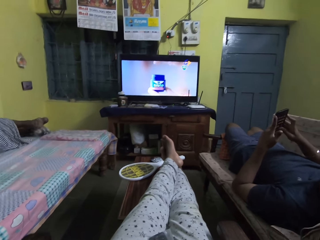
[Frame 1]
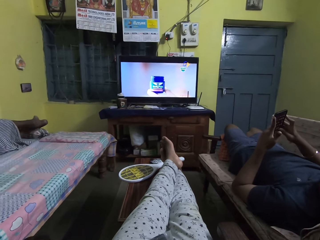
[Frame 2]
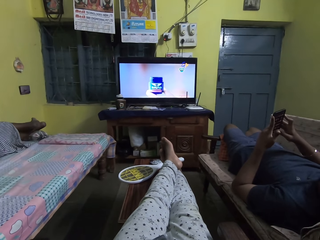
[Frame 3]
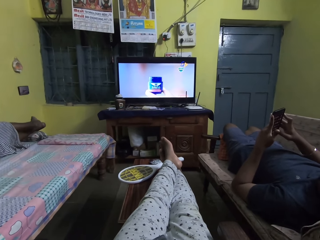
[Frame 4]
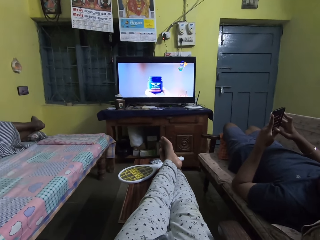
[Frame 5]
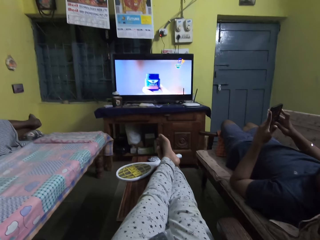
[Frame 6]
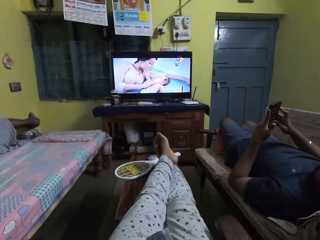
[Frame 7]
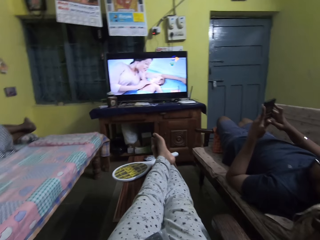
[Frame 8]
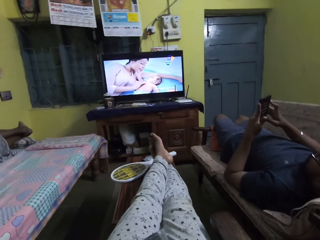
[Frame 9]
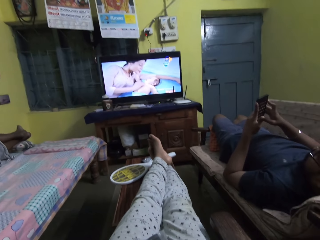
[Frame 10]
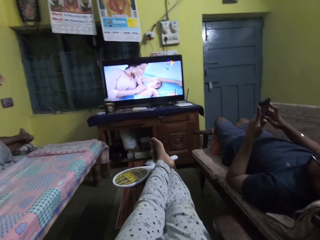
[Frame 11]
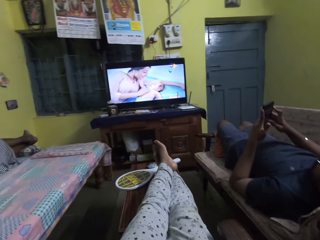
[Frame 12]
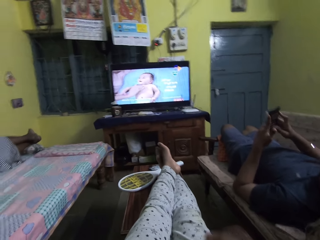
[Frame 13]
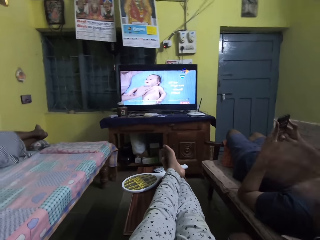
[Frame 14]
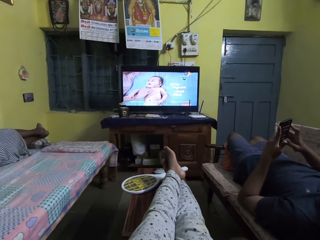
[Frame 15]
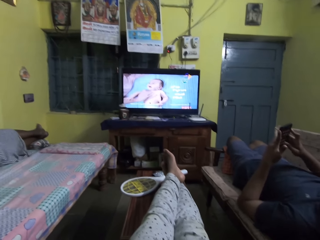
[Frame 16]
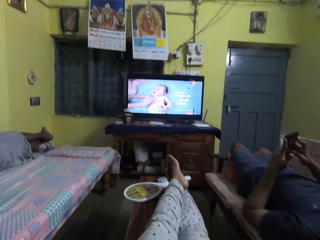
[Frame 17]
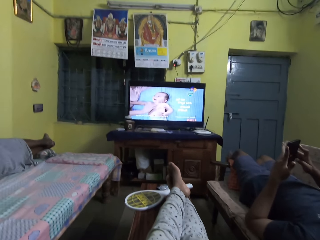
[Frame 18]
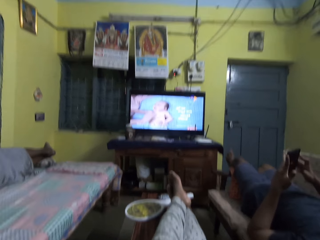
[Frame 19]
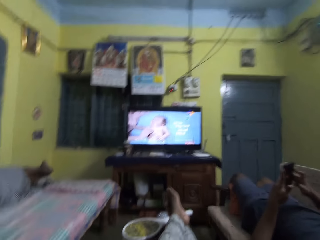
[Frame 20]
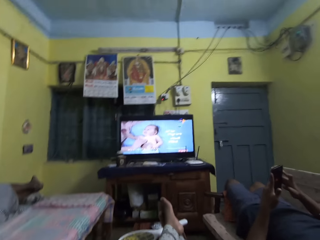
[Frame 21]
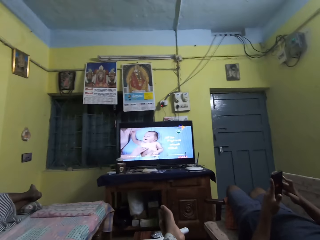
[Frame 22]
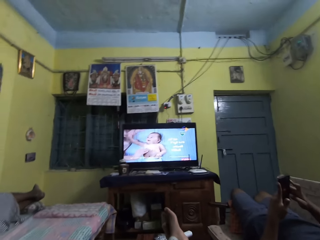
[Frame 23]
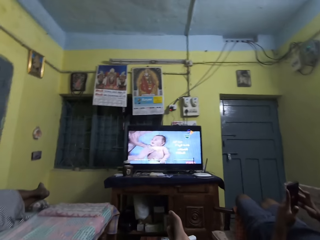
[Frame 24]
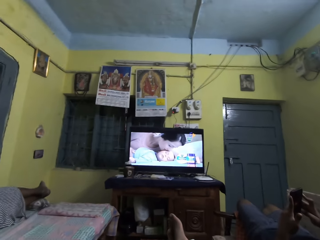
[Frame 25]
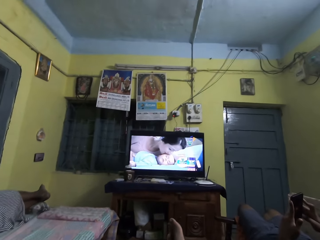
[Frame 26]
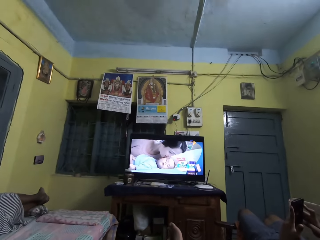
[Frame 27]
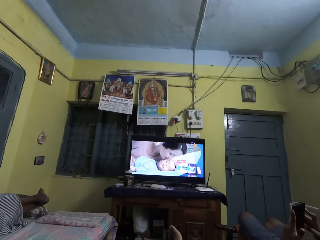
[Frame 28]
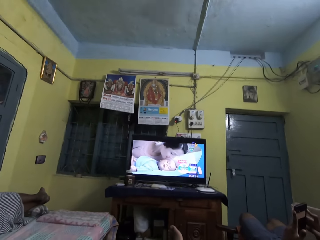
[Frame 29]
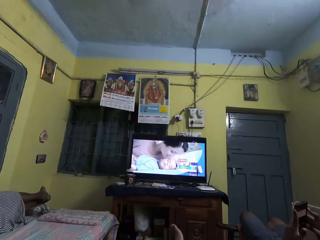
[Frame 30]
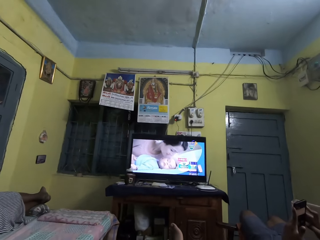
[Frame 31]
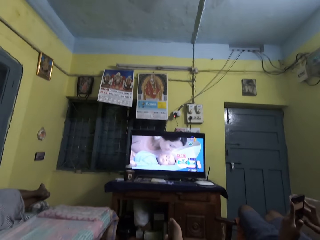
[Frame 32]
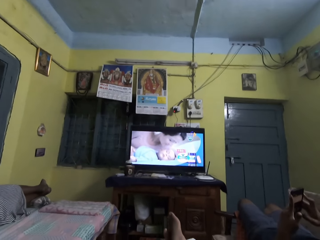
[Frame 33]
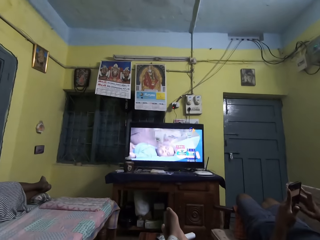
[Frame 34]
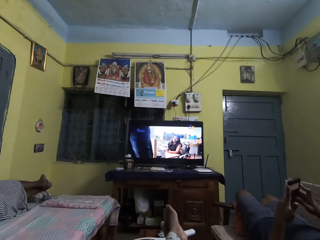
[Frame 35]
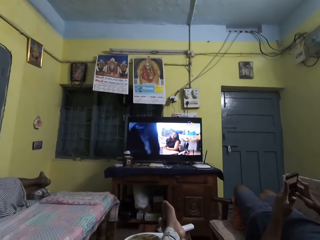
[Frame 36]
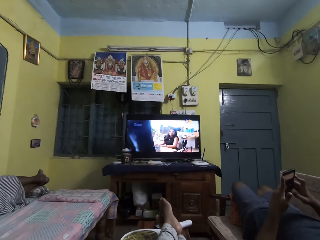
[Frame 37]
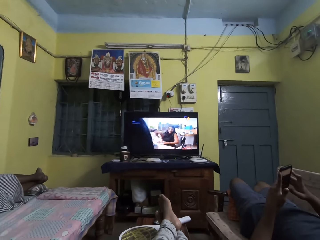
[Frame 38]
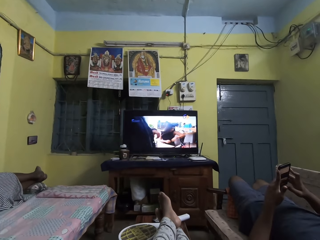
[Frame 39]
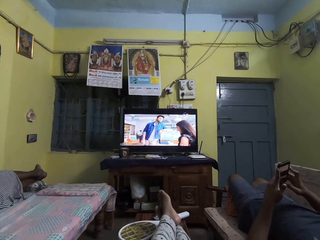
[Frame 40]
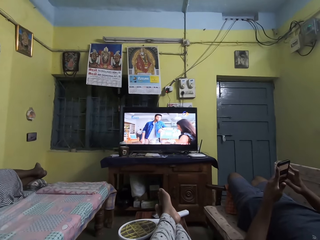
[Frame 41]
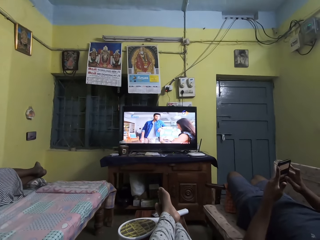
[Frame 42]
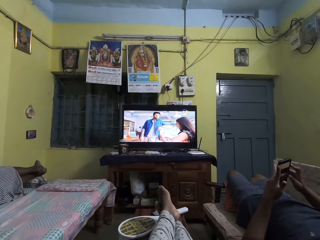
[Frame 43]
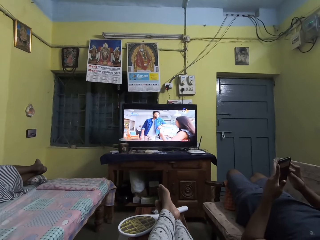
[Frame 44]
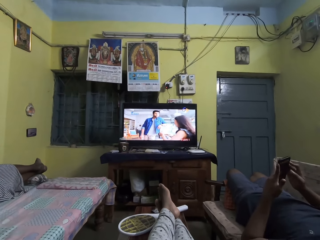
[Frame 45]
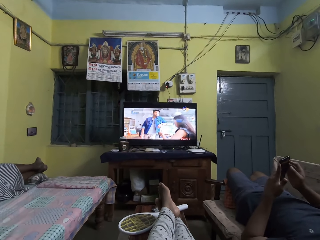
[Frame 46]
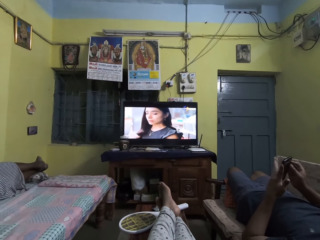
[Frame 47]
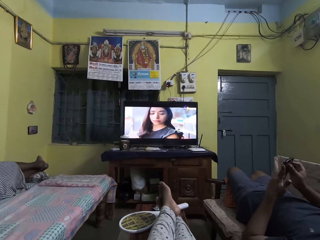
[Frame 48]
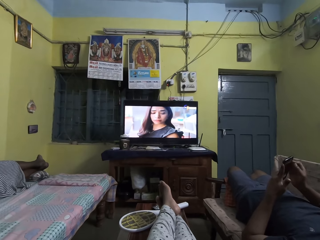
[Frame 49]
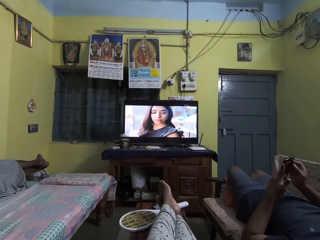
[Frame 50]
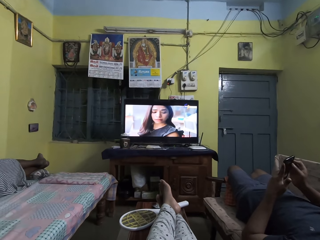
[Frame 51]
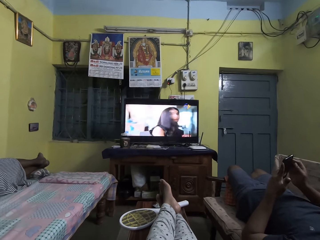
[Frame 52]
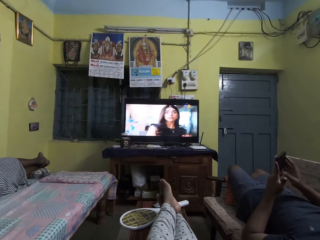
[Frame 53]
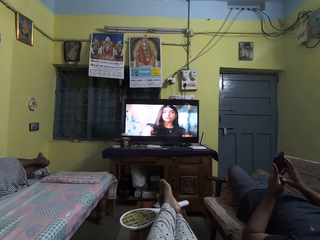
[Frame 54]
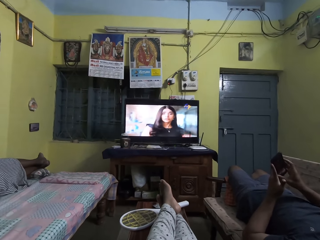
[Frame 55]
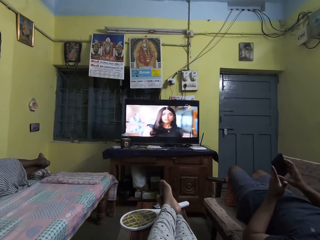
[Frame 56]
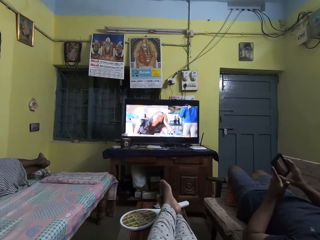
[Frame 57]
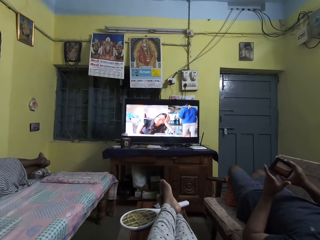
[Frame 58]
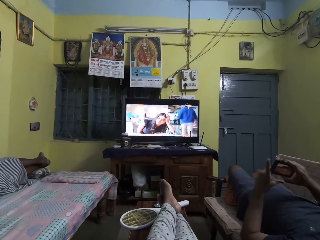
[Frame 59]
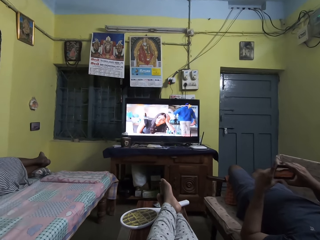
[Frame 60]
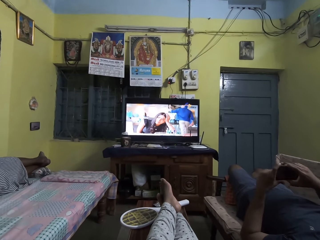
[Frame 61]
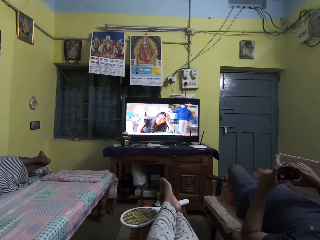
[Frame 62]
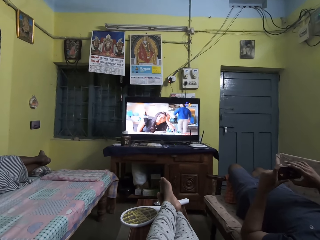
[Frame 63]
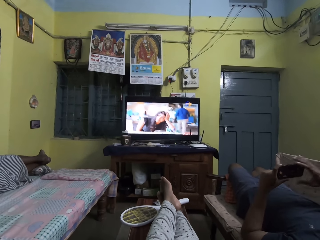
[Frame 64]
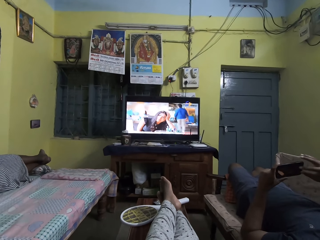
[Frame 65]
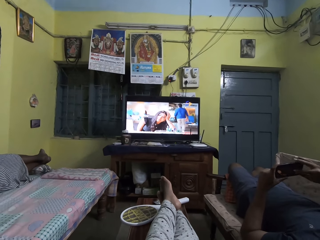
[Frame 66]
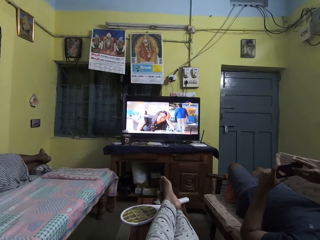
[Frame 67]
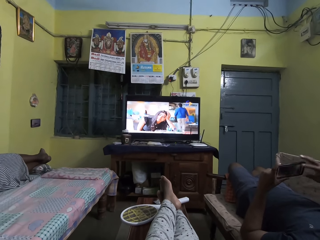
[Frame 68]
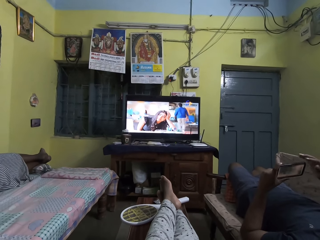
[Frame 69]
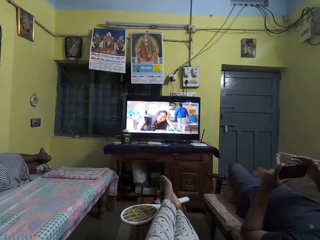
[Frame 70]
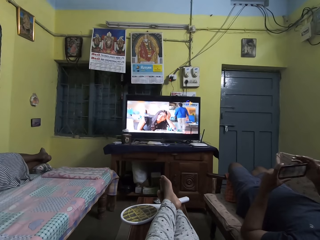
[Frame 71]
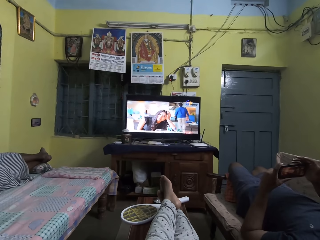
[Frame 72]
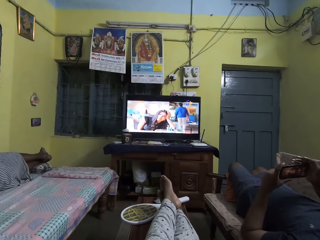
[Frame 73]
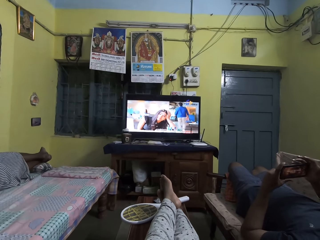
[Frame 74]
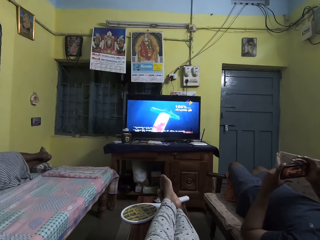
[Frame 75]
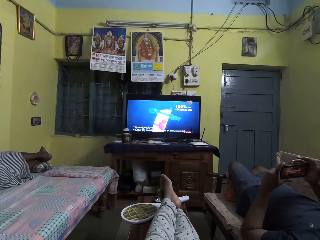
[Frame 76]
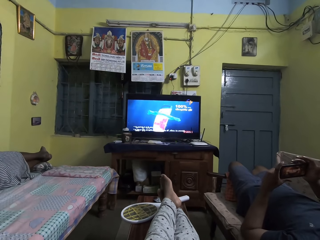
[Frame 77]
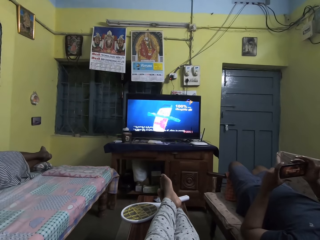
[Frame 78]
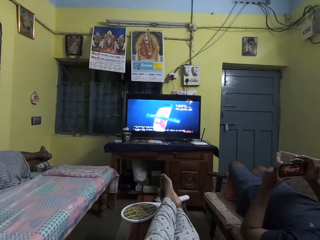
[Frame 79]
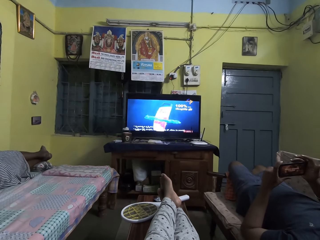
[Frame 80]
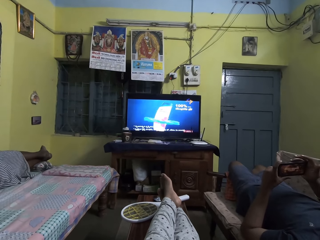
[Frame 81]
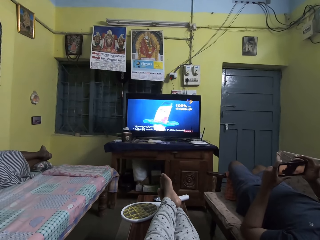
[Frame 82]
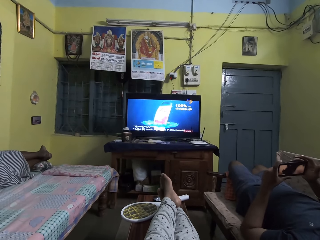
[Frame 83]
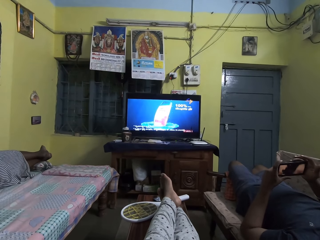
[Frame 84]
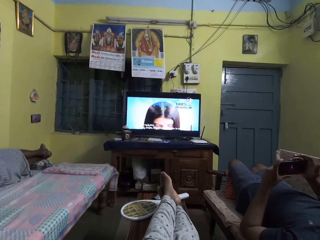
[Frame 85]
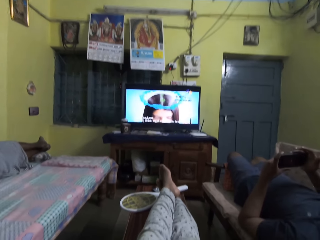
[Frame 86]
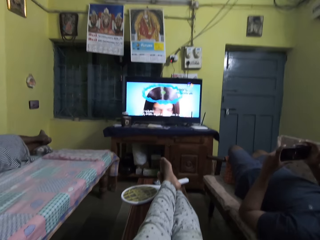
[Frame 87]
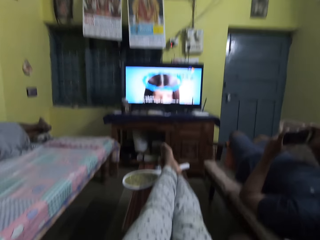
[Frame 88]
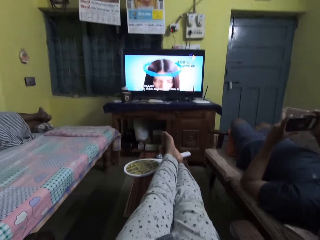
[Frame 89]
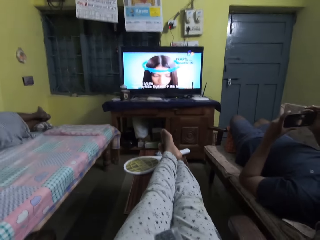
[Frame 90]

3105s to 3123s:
The camera wearer raises his right hand. A man bends the phone in his left hand with his right hand. The man operates the phone in his left hand with his right hand.

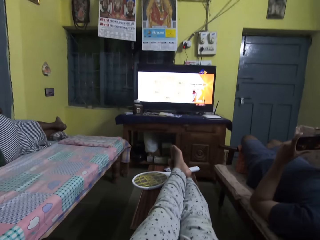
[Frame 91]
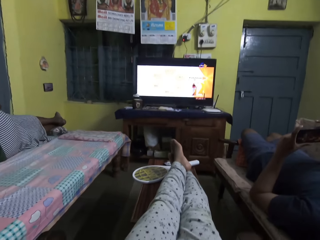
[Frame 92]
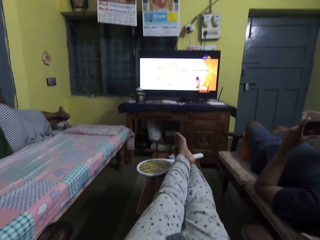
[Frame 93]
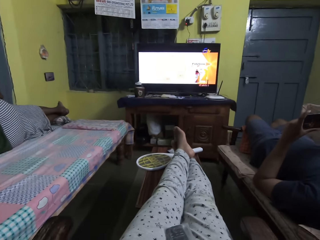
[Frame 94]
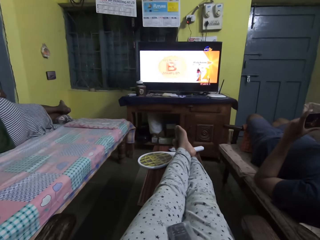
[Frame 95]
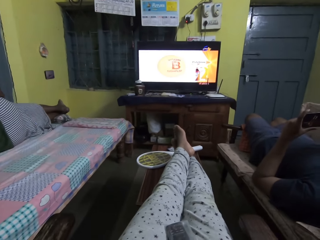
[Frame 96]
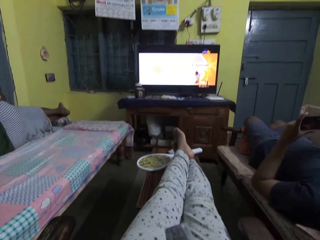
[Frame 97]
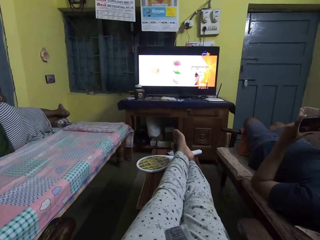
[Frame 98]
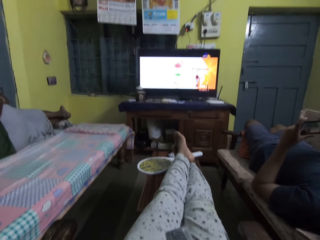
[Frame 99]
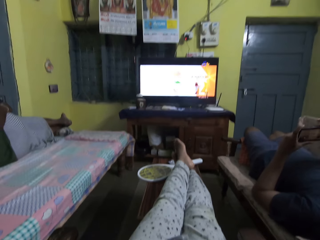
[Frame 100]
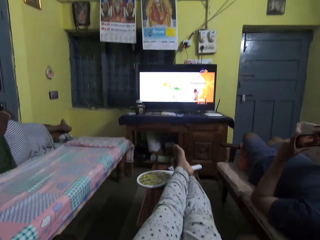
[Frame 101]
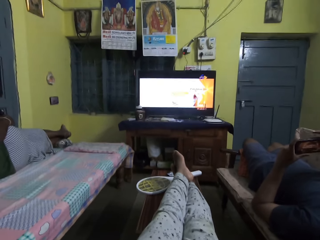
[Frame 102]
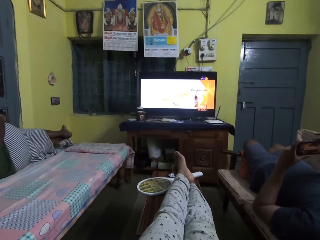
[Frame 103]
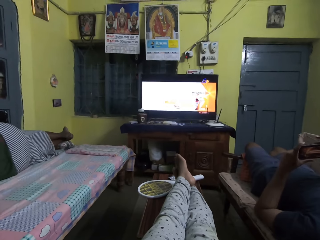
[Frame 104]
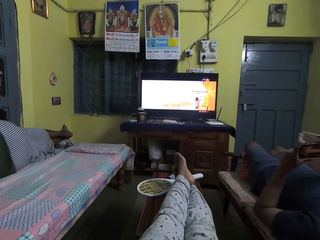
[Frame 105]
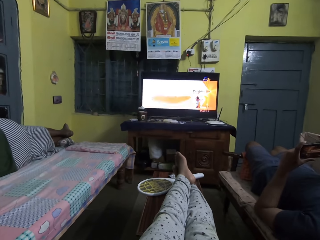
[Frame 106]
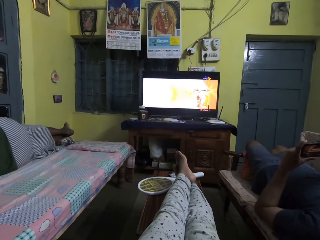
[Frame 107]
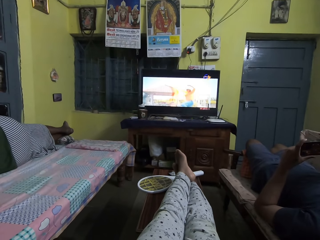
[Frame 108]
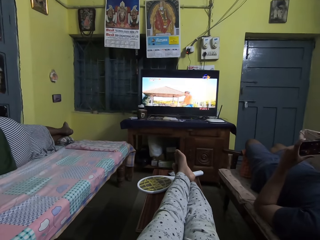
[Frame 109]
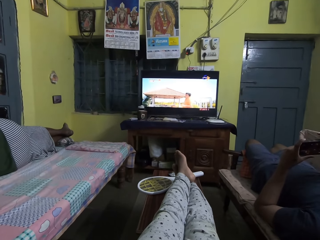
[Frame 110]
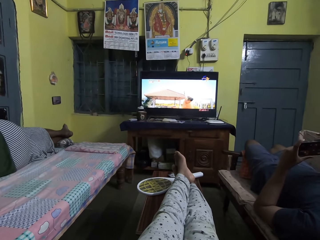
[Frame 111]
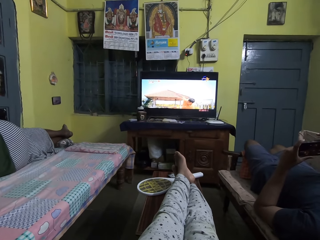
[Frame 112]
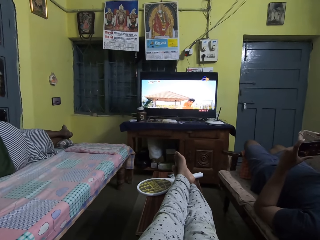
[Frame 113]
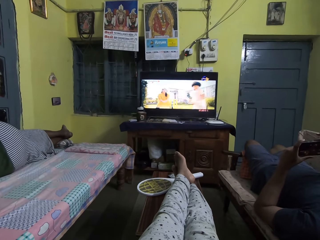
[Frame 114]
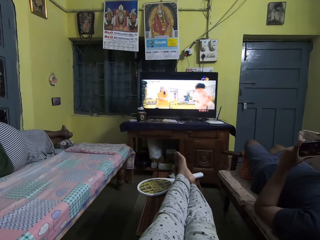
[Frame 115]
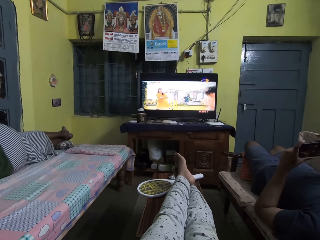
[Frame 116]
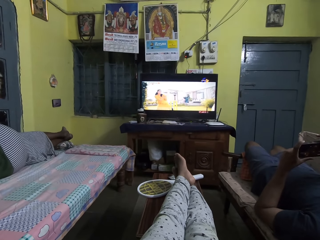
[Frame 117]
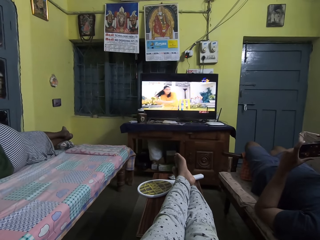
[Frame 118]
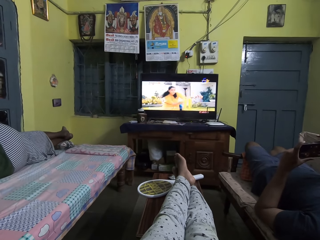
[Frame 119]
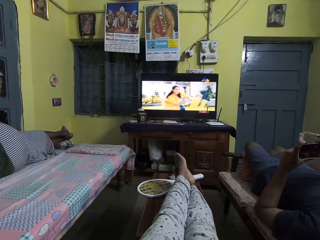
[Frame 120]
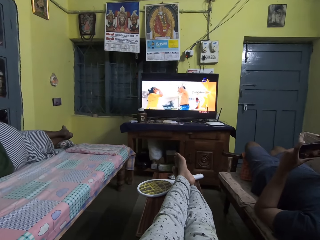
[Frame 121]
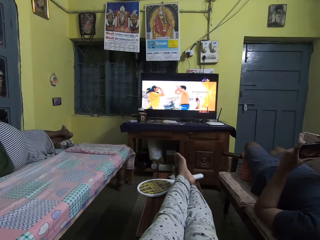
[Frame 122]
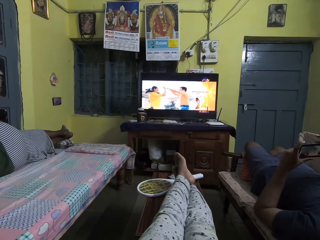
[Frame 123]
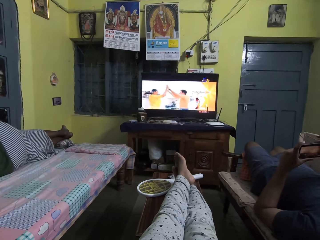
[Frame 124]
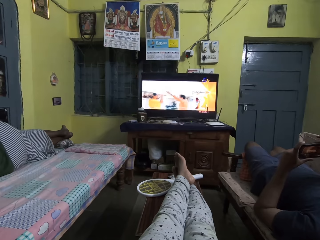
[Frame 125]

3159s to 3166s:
The camera wearer looks around.
